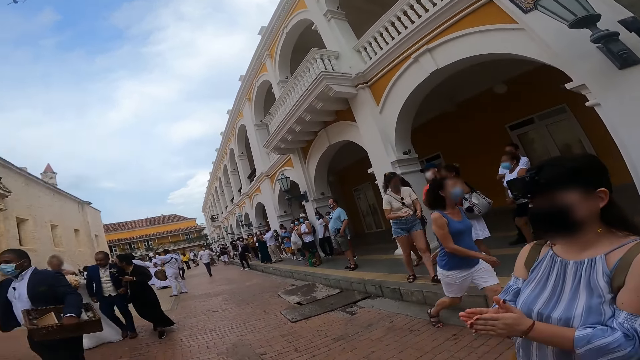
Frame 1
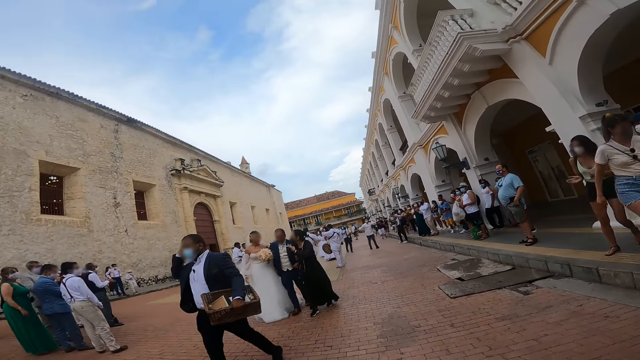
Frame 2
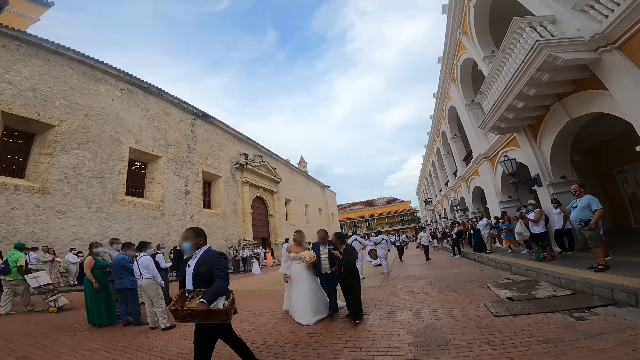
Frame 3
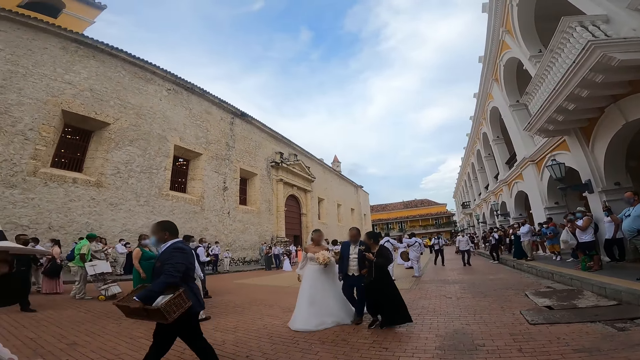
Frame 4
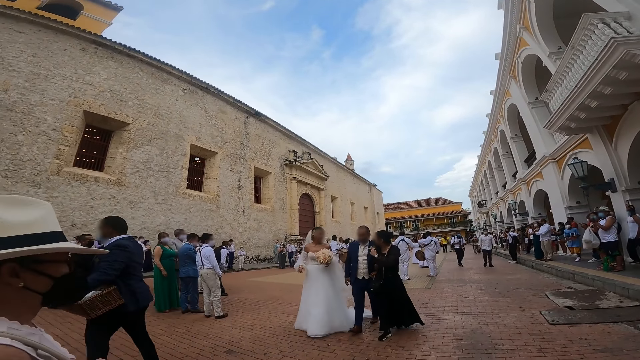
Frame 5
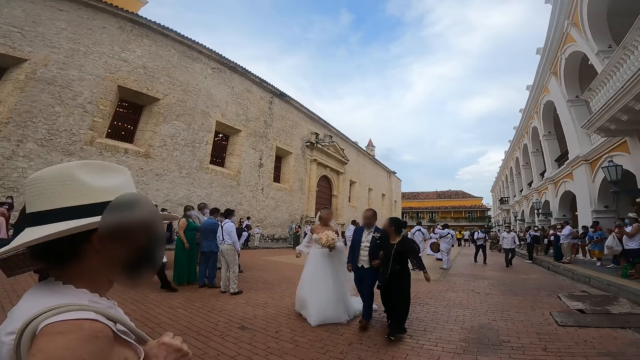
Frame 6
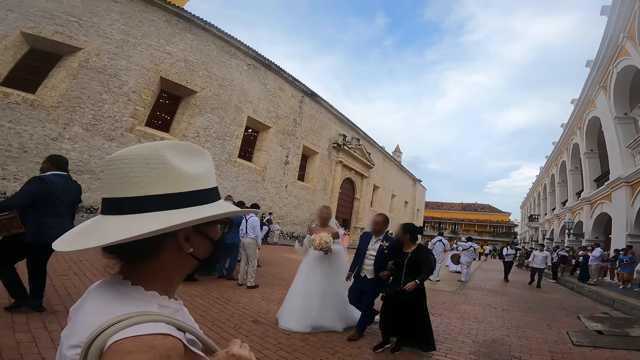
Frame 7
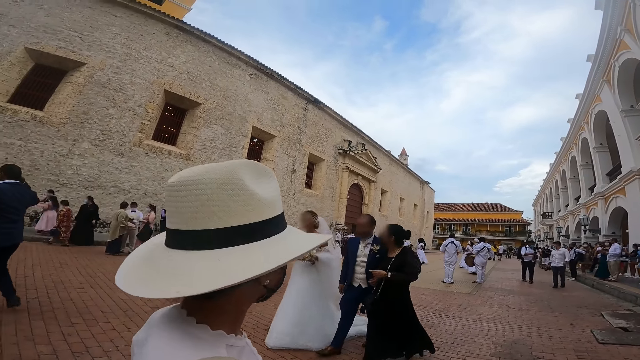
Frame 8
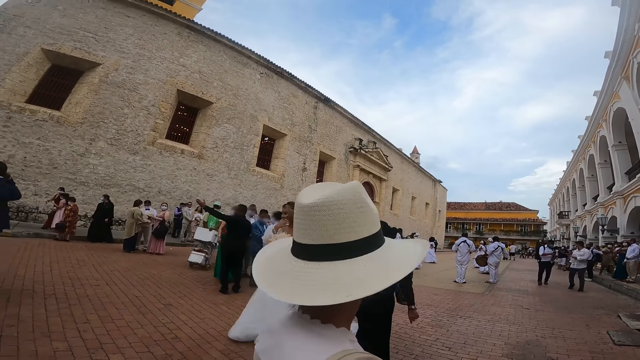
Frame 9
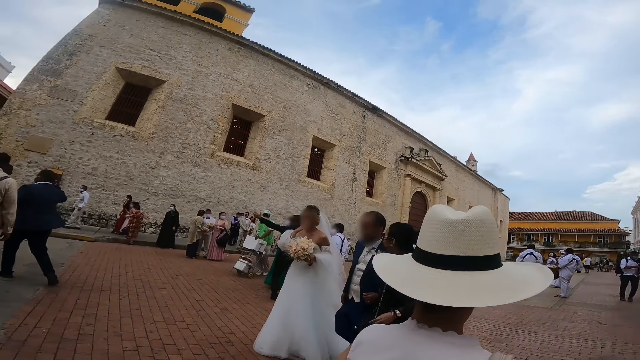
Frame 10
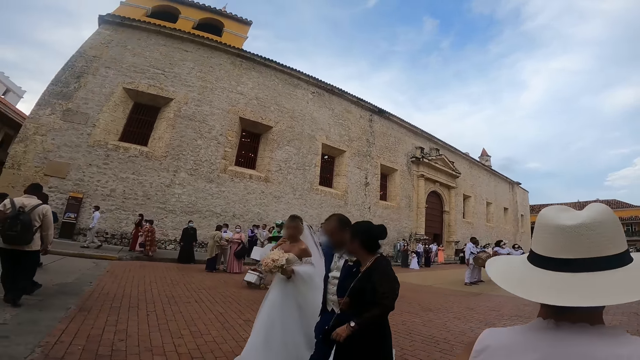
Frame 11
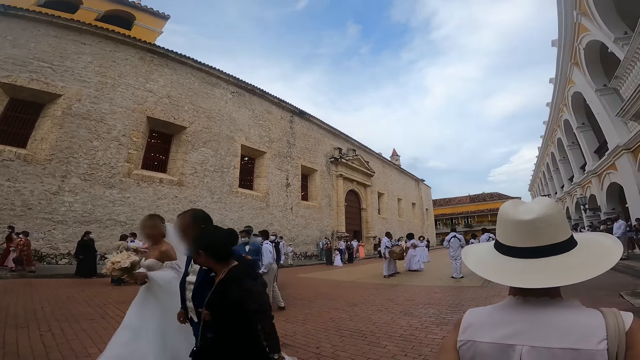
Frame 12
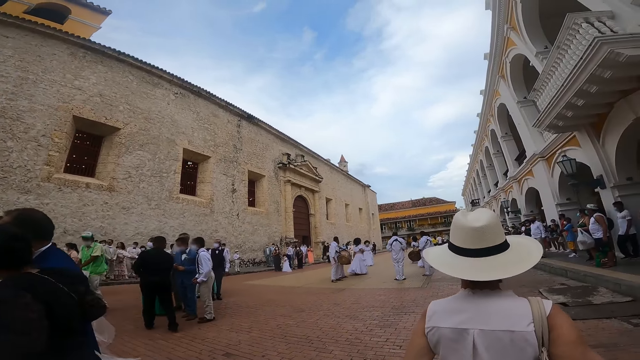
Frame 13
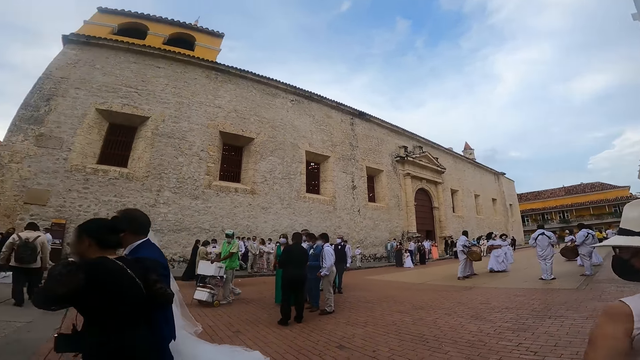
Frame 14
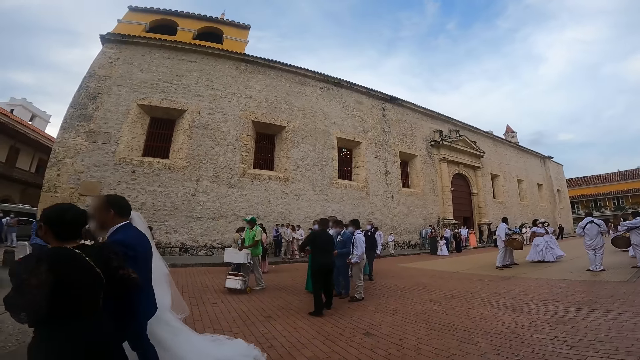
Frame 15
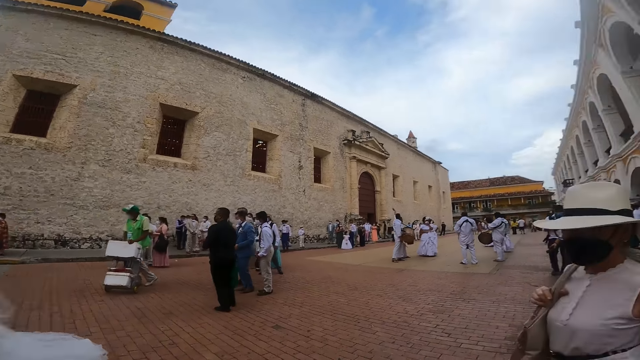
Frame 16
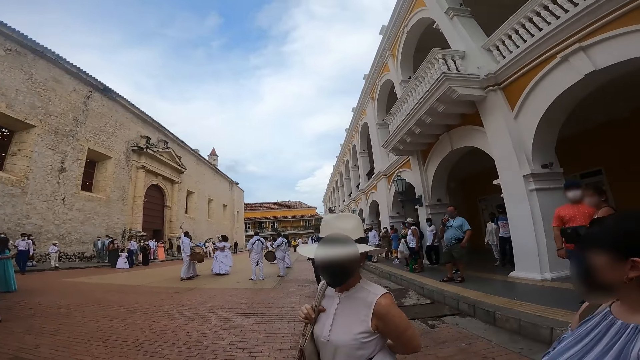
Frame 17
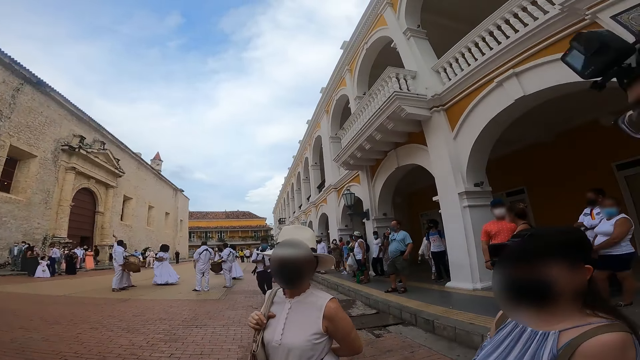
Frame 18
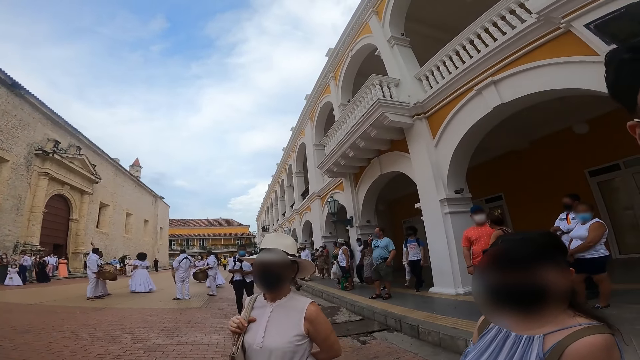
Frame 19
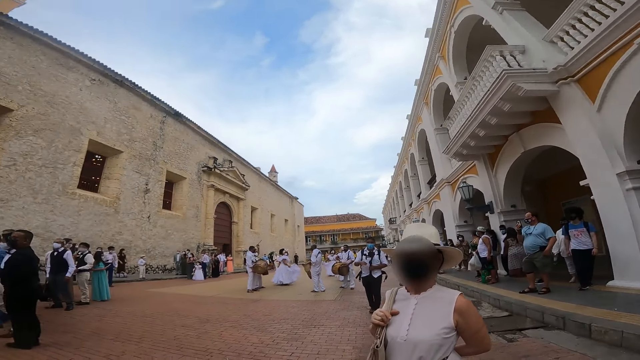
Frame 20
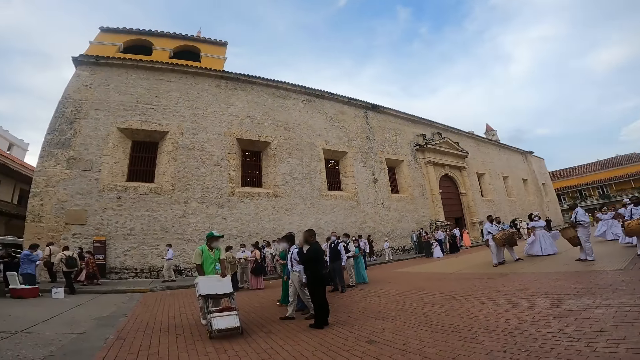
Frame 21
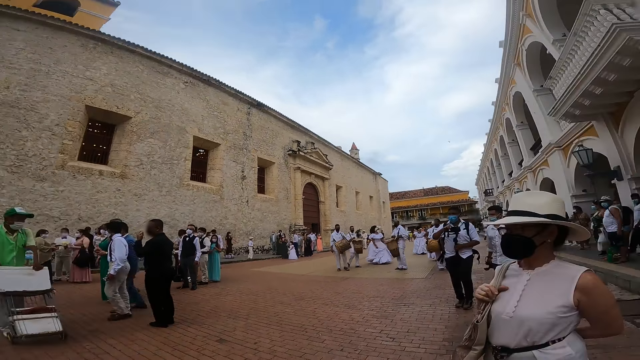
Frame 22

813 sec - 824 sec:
The camera wearer looks around.

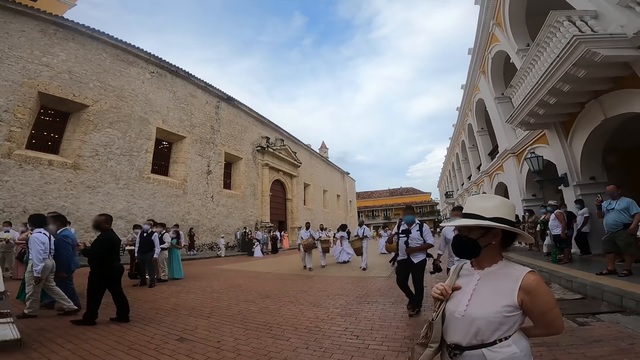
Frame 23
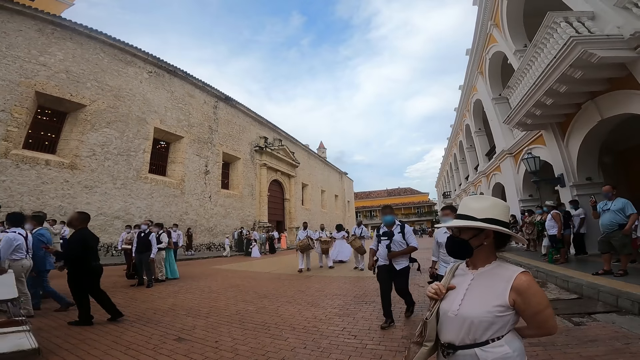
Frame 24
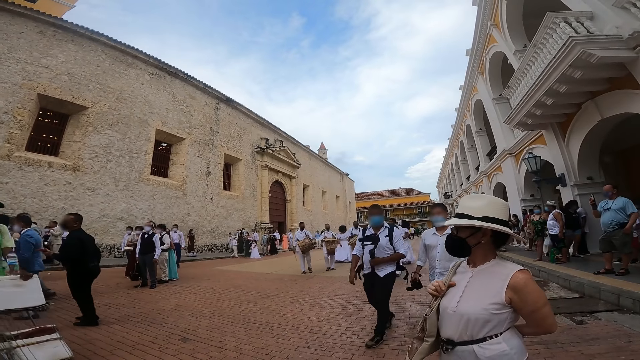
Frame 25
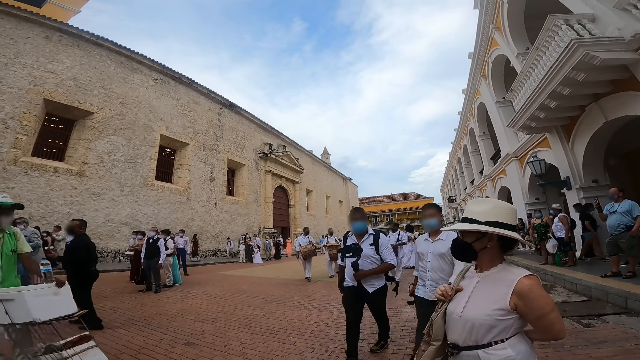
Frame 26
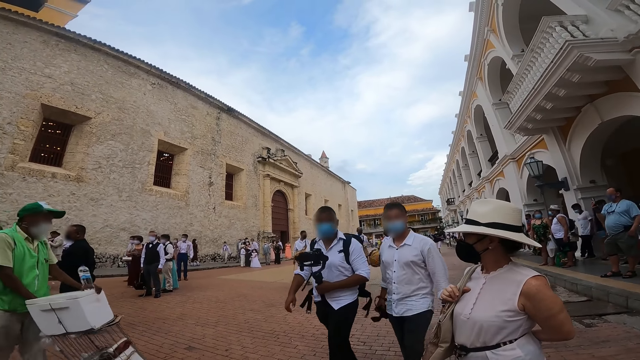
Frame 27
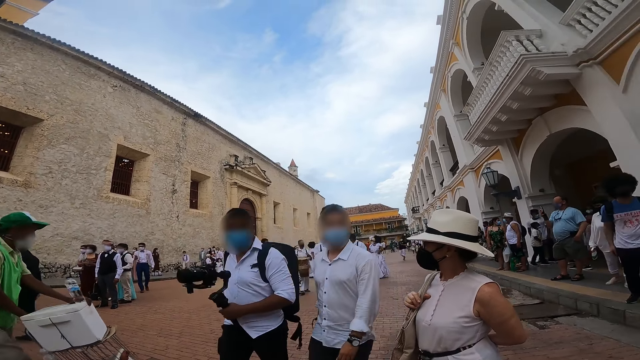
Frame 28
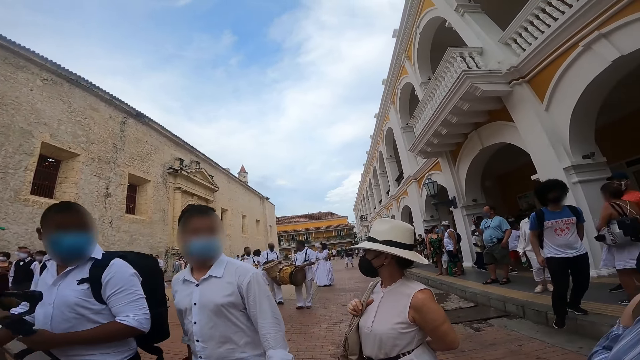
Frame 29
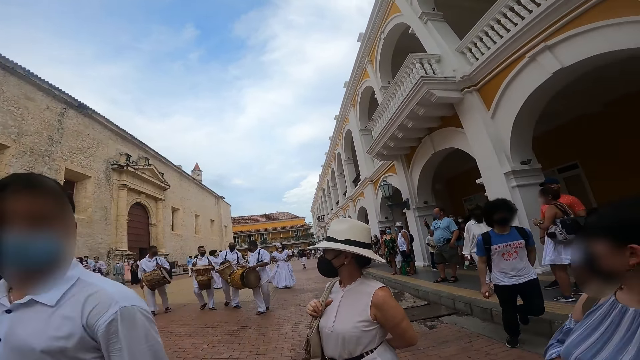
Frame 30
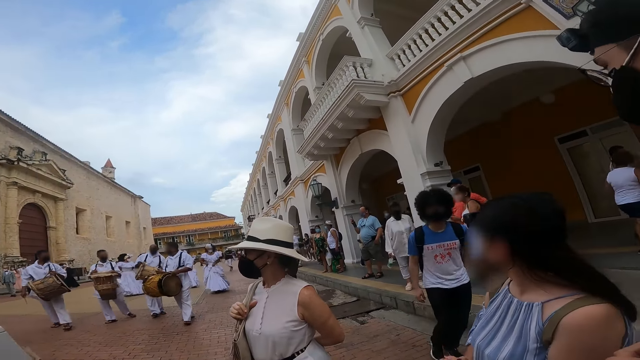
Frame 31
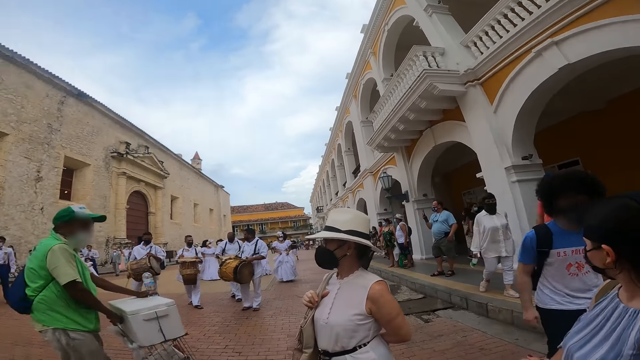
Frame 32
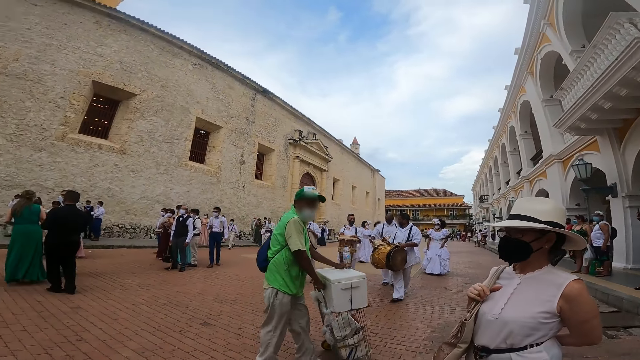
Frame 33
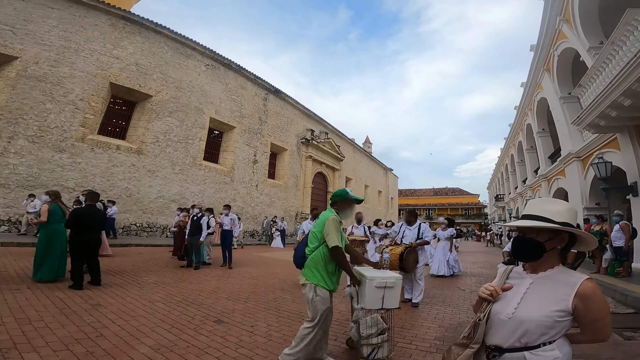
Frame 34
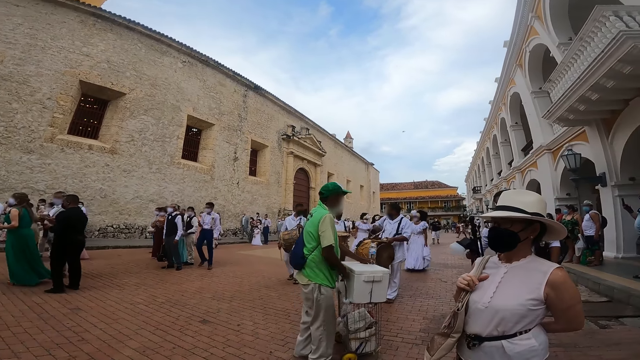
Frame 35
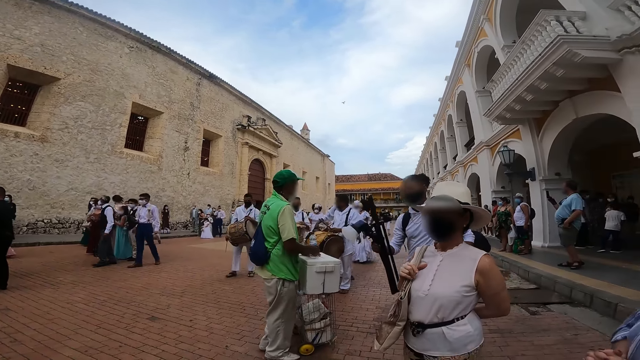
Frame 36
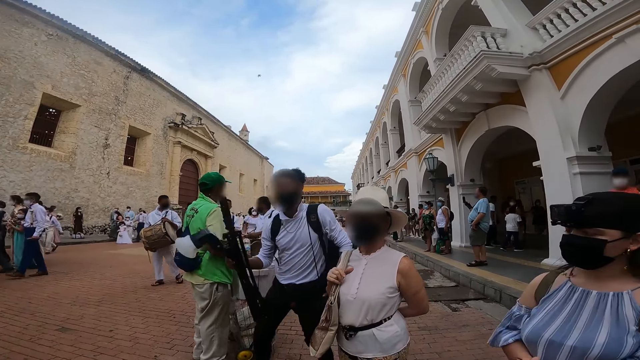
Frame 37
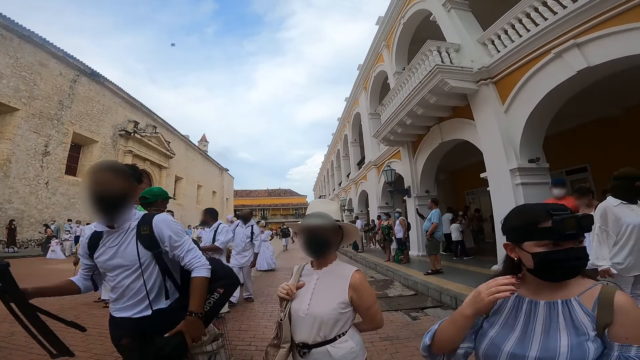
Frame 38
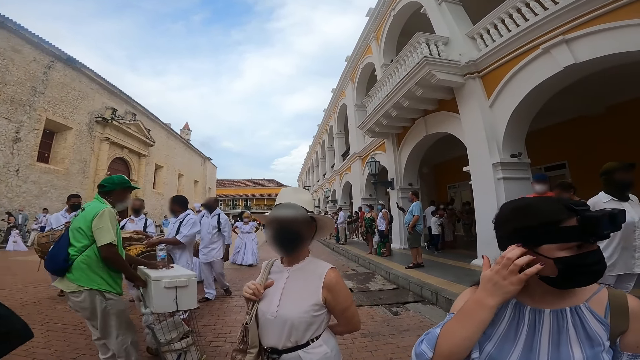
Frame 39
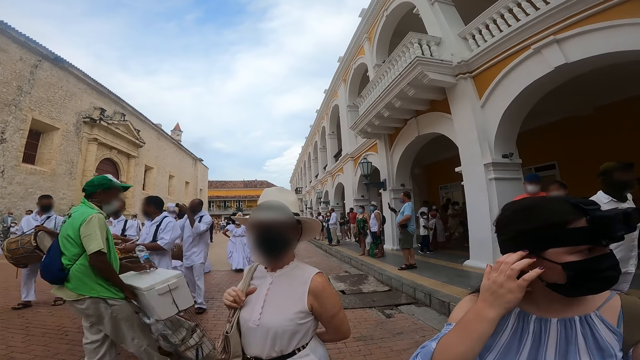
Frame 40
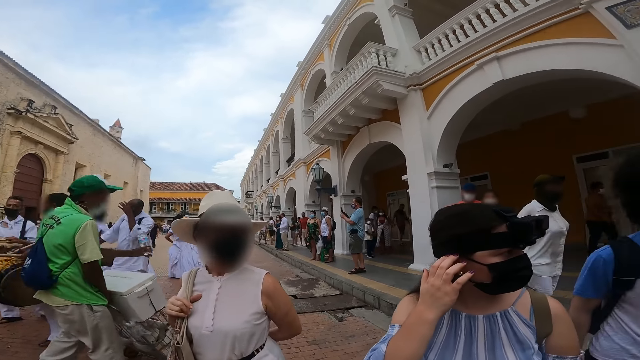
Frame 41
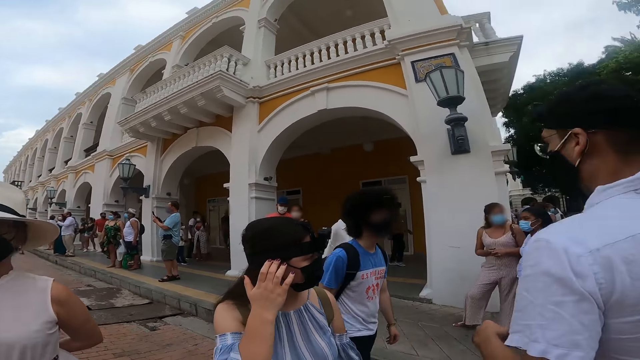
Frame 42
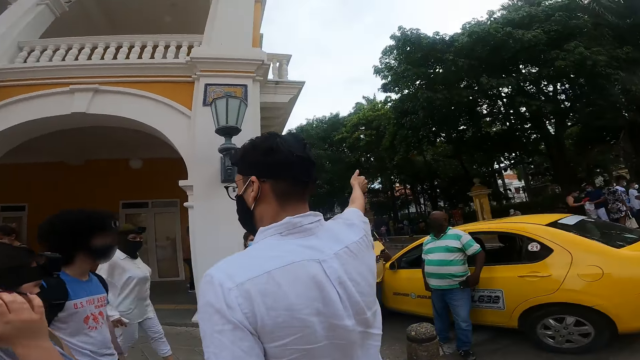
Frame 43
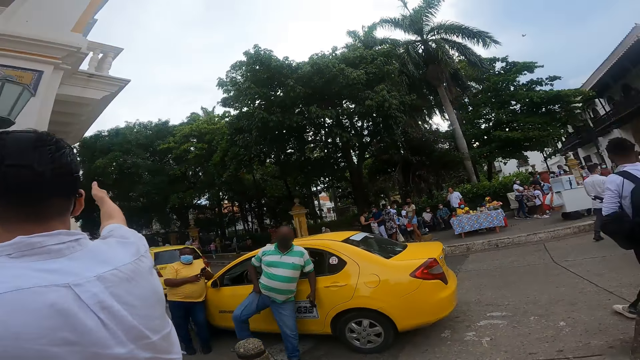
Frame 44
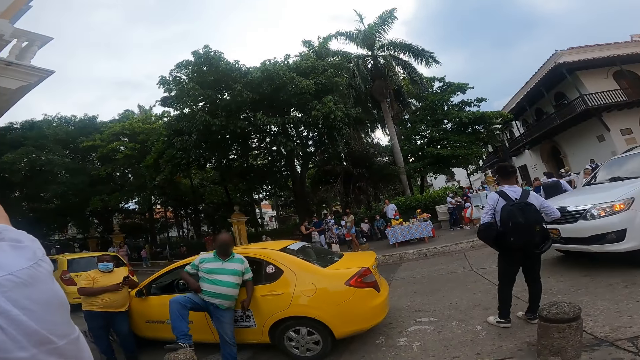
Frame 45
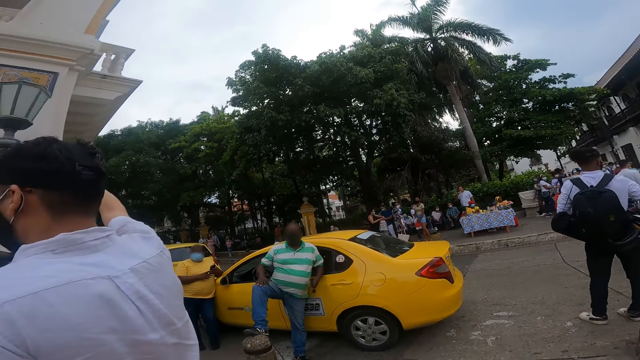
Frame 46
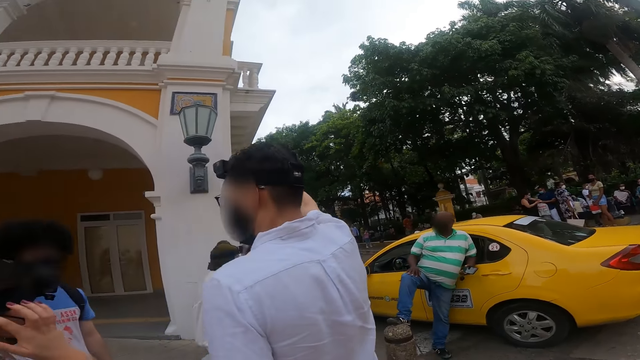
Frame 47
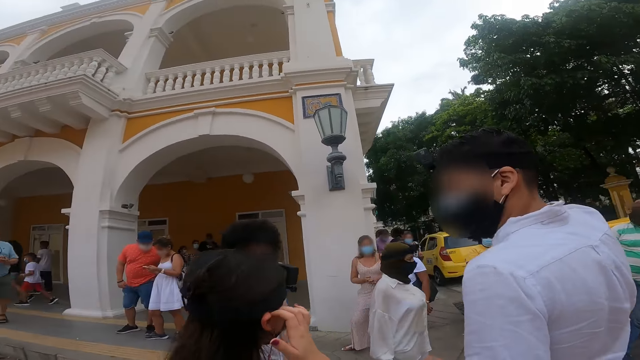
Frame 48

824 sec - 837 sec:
A person pushes a trolley. Another person moves around. Another person moves around. Another person moves around. Another person moves around. A woman touches her ear with her right hand. Another person touches the mask. A man interacts with the woman, another man and the camera wearer. The first man points his right hand towards a tree. The person who touched the mask moves around. The camera wearer points. Another person raises a leg.
